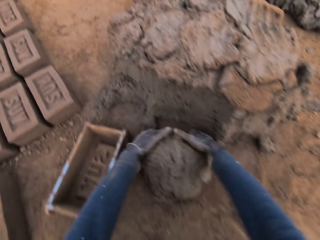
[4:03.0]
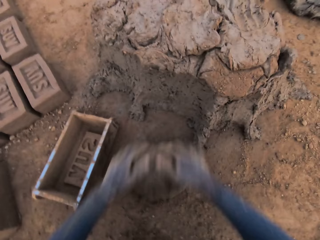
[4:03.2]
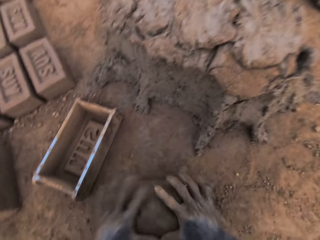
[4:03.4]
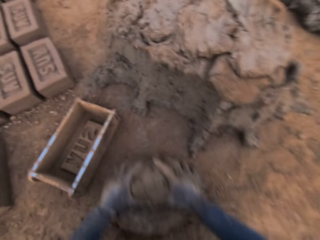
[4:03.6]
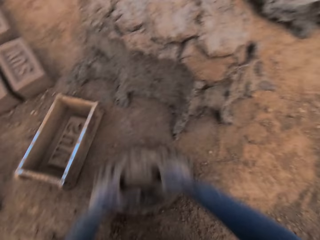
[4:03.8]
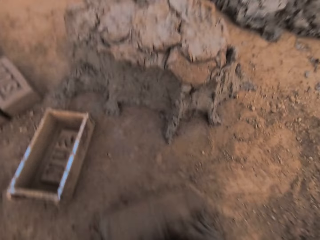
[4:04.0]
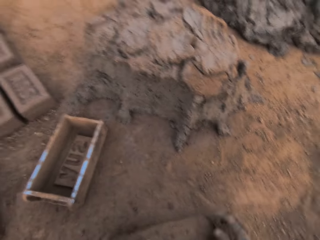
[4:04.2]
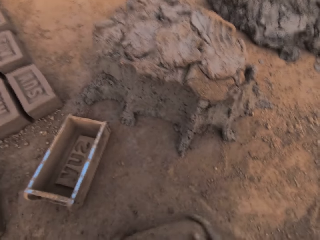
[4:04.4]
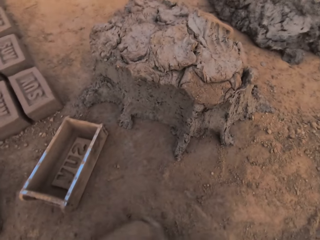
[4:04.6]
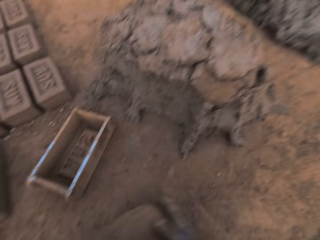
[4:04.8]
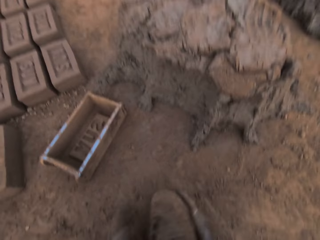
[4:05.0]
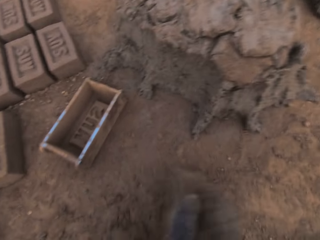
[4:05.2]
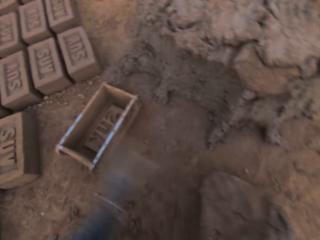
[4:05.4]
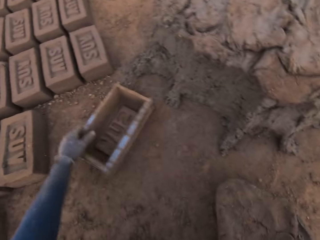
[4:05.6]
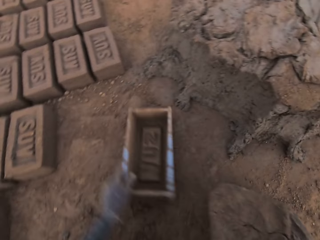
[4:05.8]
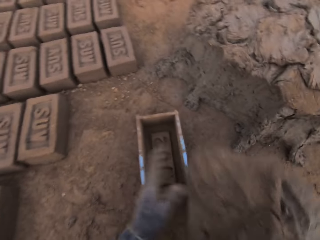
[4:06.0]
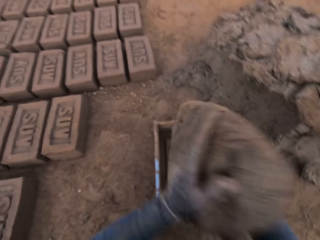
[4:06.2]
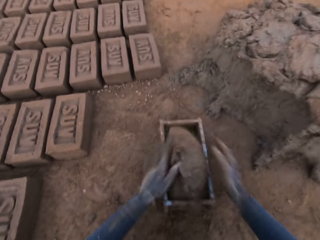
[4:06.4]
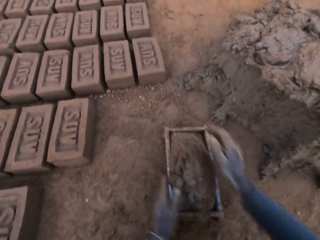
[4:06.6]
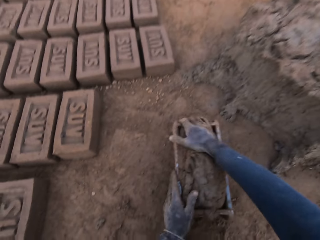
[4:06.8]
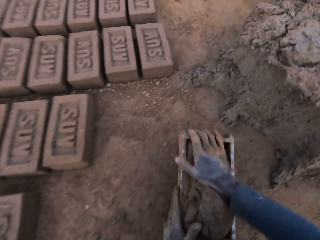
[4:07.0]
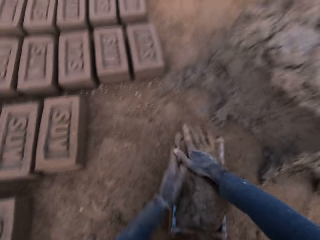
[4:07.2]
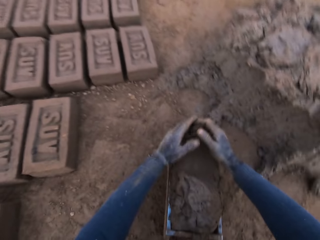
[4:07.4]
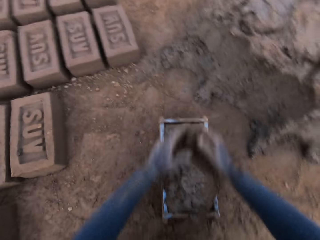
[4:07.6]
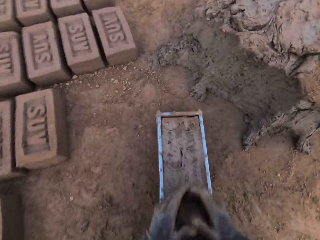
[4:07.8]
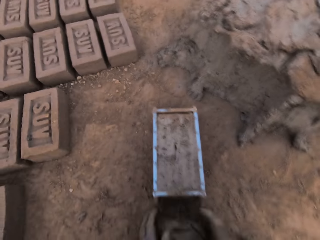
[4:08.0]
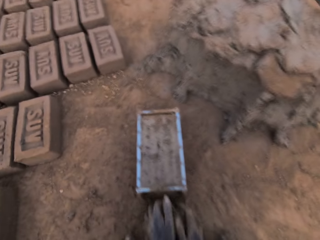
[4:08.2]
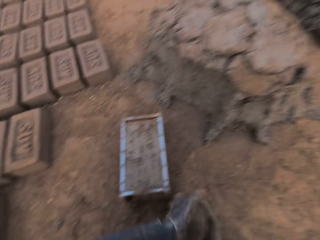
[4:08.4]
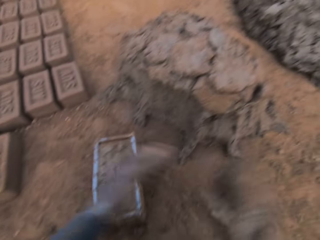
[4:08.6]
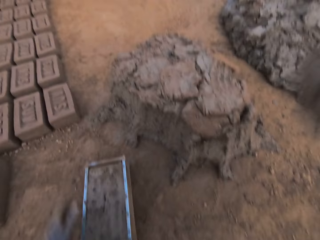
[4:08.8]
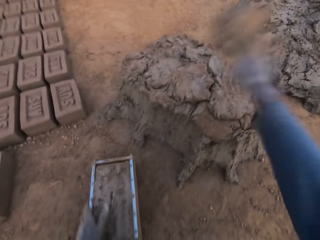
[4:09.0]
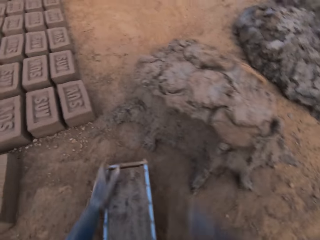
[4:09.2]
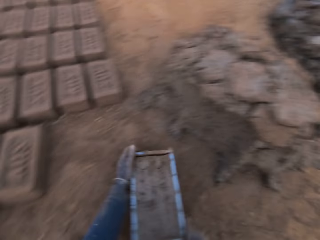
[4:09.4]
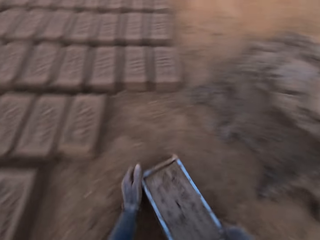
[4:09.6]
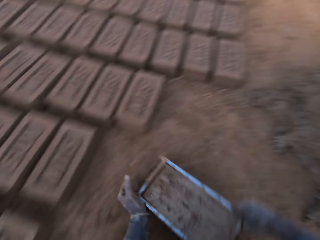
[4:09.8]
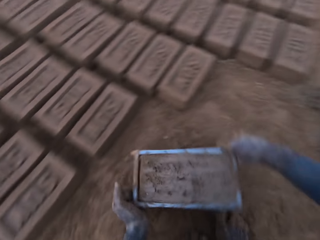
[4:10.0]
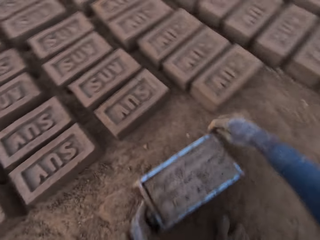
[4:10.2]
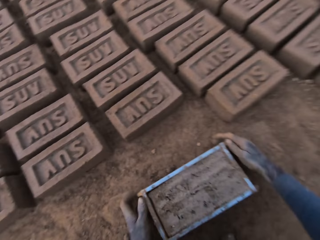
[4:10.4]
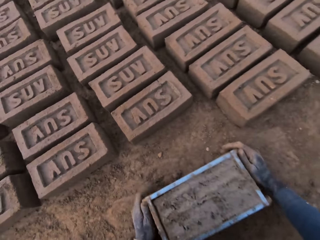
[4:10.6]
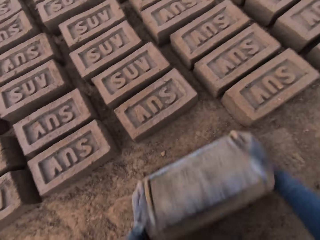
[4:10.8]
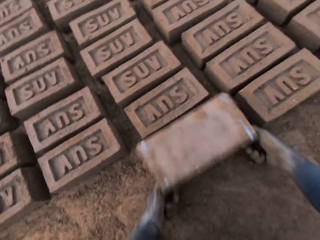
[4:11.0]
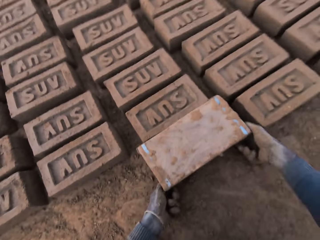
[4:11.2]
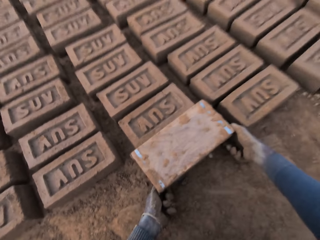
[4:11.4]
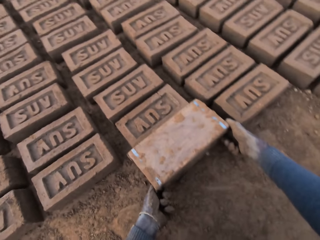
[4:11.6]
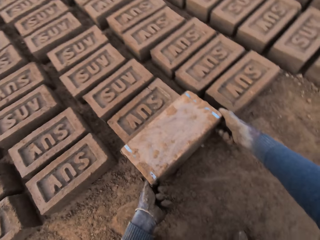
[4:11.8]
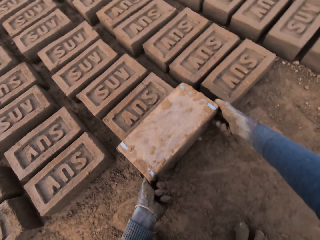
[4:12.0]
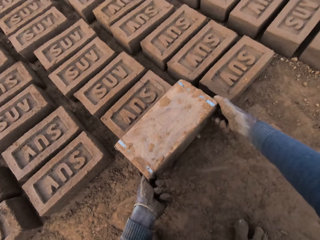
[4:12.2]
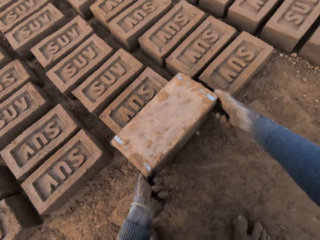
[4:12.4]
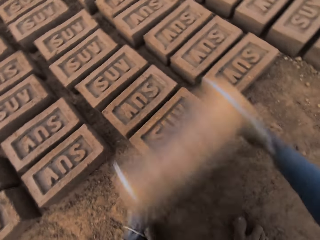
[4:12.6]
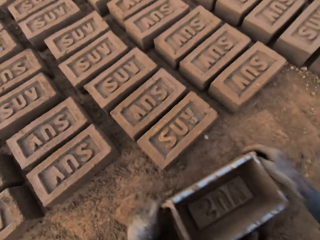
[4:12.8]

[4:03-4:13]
The camera wearer molds the mortar with his hands on the ground. He rolls the clay on the ground. He adjusts the brick mold with his left hand. He loads the brick mold with the mortar. He scrapes mortar on the brick mold with his hands. He removes the excess clay from the brick mold. He drops the mortar on the heap of mortar with his right hand. He moves the brick mold closer to the aligned bricks on the ground. He flips the brick mold upside down. He removes the brick mold from the brick.

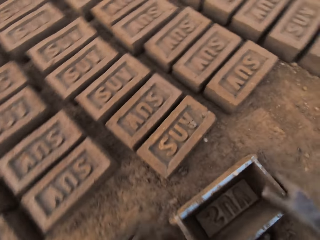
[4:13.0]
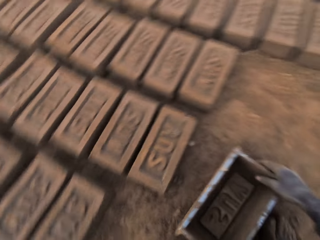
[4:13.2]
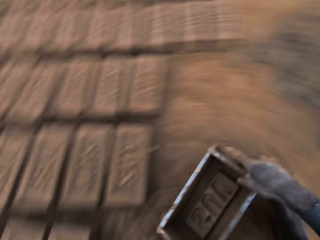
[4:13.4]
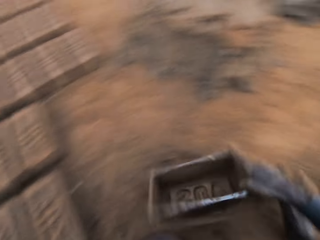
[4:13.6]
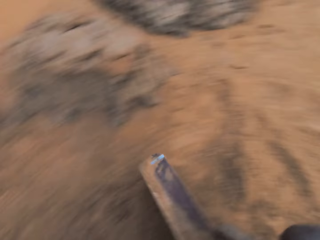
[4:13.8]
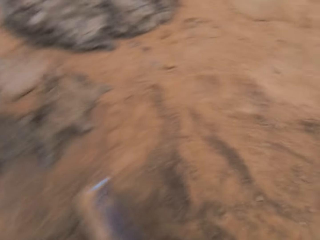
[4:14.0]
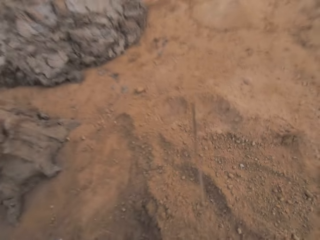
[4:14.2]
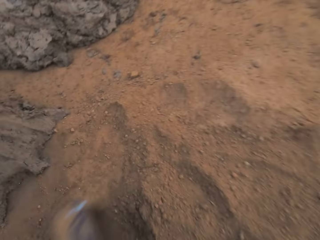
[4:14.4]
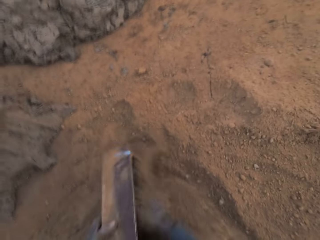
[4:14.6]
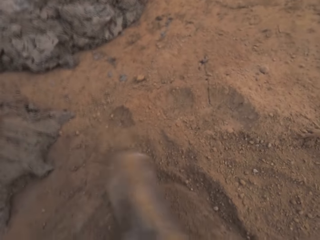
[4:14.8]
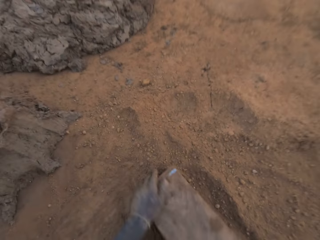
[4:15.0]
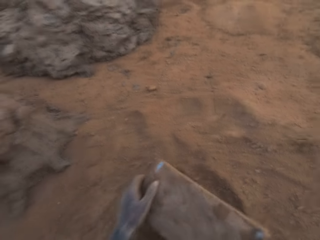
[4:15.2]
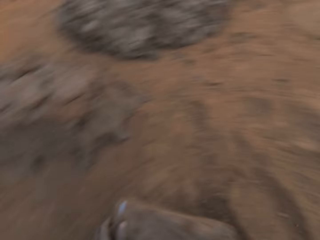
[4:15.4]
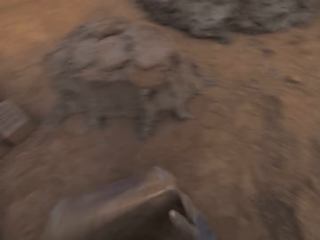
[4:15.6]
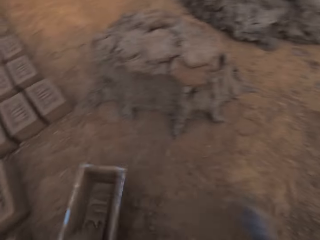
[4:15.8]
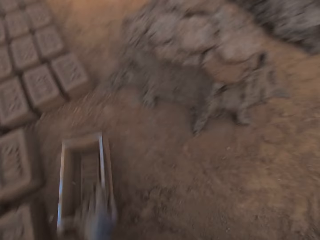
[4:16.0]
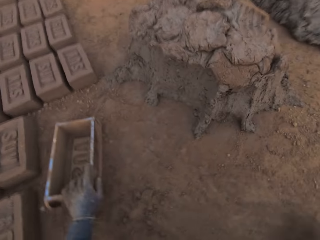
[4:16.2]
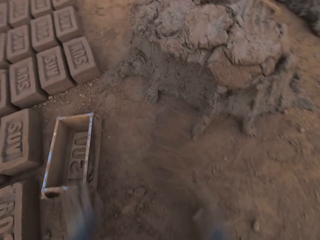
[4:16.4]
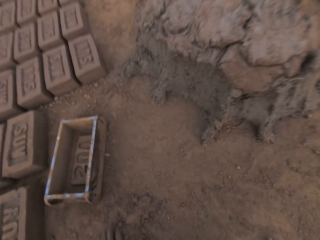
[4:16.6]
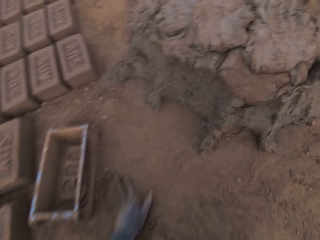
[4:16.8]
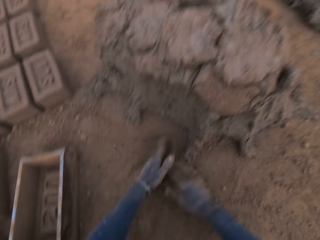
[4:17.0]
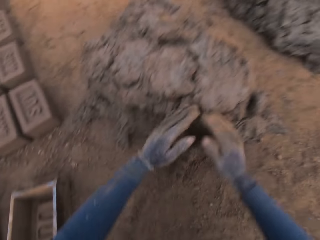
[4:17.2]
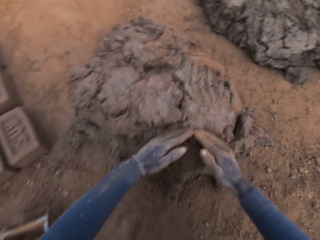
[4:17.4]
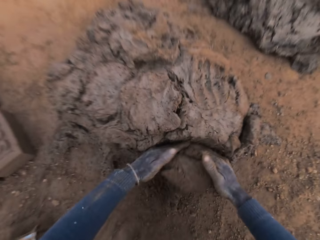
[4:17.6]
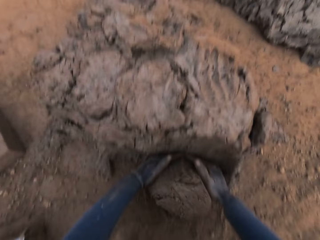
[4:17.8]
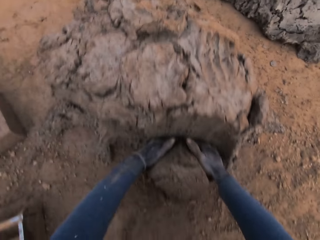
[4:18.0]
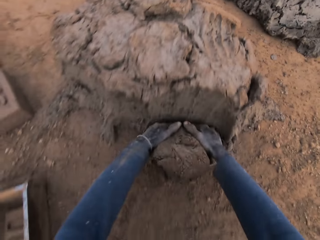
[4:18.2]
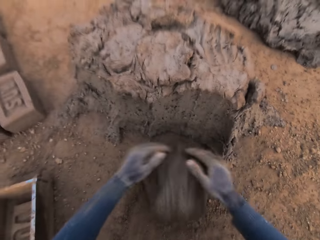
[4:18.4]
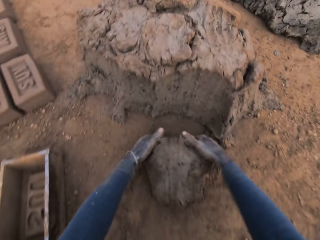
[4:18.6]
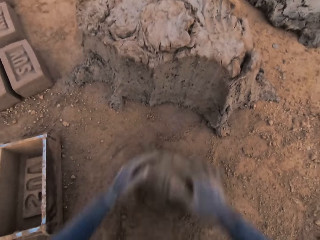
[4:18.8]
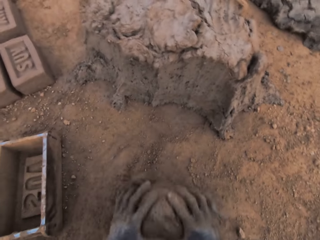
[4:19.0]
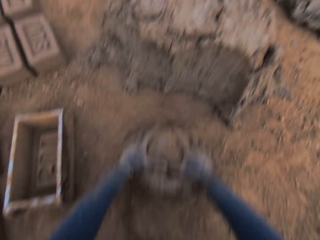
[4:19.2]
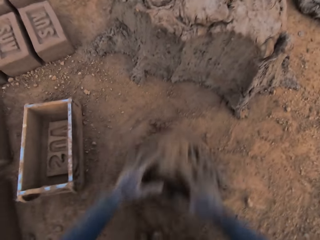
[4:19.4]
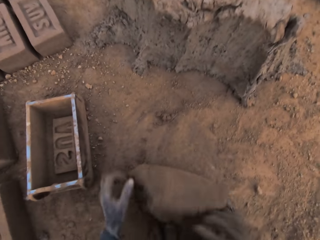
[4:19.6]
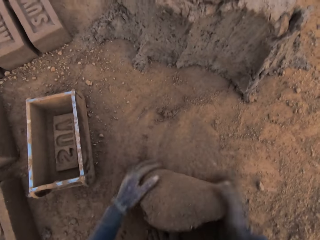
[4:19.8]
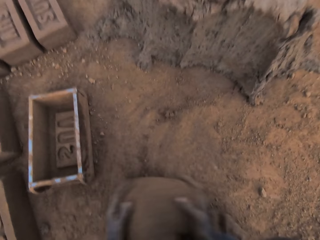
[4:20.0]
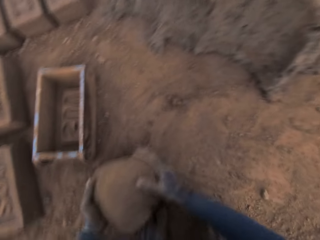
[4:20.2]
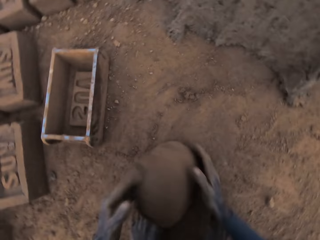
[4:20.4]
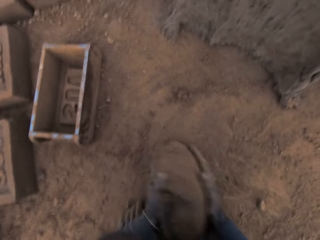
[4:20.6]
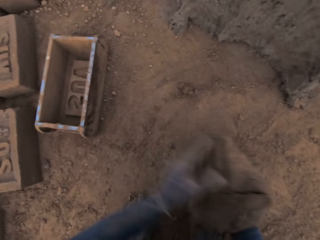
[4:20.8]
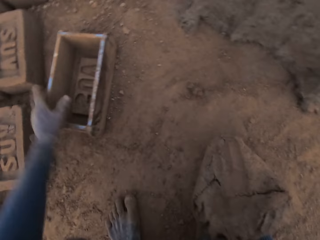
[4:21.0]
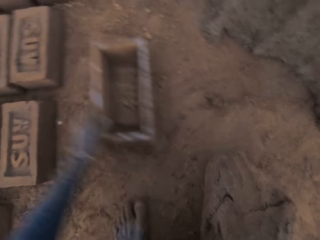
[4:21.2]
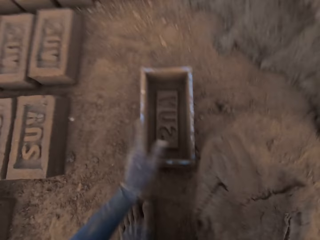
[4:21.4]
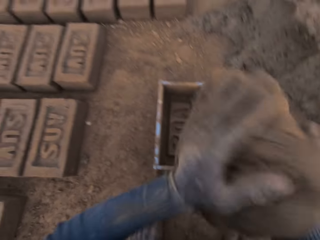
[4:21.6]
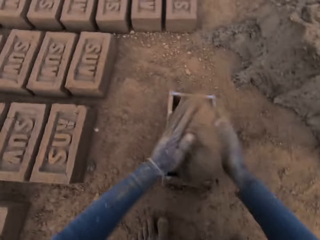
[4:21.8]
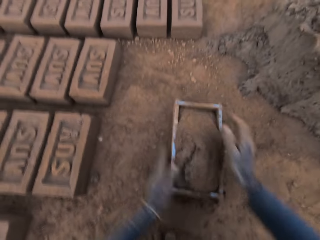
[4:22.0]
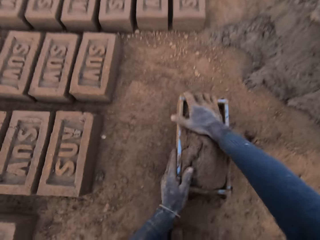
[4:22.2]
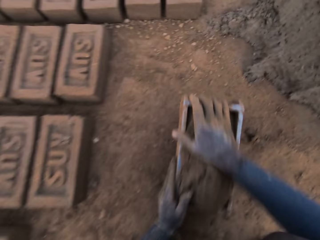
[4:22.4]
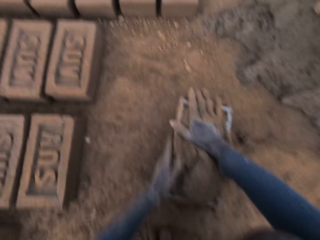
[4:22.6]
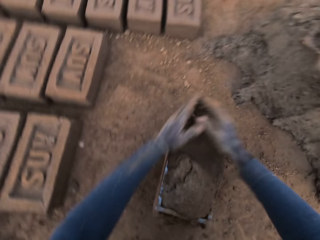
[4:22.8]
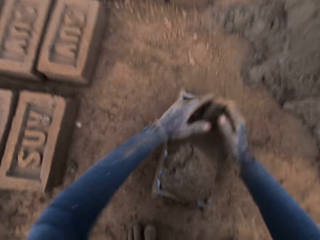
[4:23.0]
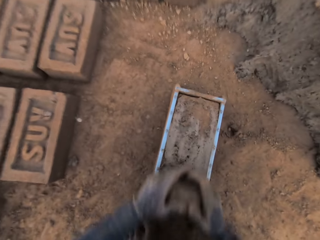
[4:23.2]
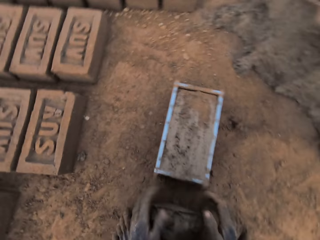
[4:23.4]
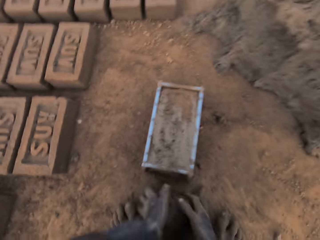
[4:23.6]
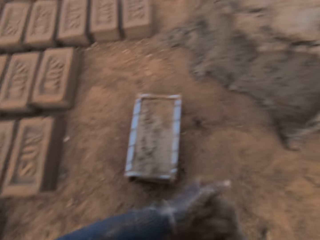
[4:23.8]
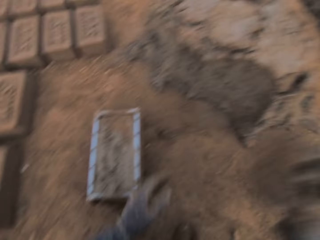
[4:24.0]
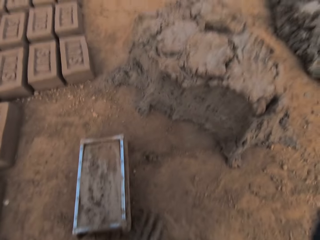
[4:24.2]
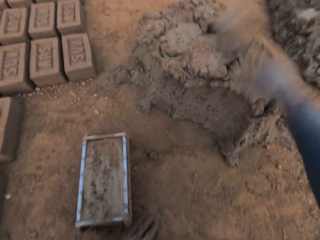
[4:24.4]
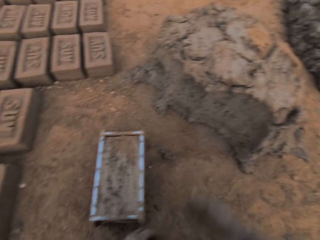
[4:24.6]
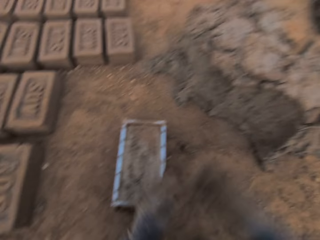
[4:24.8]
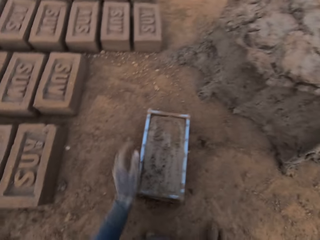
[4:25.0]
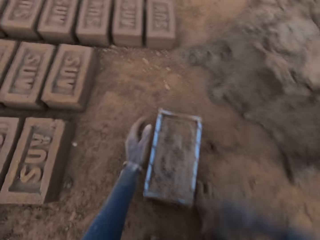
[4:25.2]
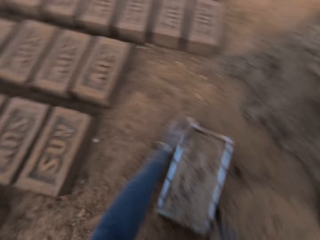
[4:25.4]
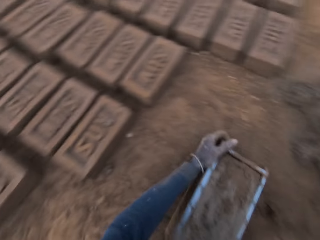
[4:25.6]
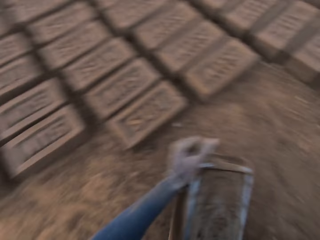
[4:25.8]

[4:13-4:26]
The camera wearer moves with the brick mold in his hand towards the heap of mortar. He puts the brick mold on the ground. He spits on the ground. He cleans the brick mold with sand. He puts the soil in the brick mold. He puts the brick mold on the ground. He slides his hands on the ground. He cuts out a piece of mortar from the heap of mortar with his hands. He molds the mortar with his hands on the ground. He rolls the clay on the ground. He adjusts the brick mold with his left hand. He loads the brick mold with the mortar. He scrapes mortar on the brick mold with his hands. He removes the excess clay from the brick mold. He drops the mortar on the heap of mortar with his right hand. He moves the brick mold closer to the aligned bricks on the ground.
